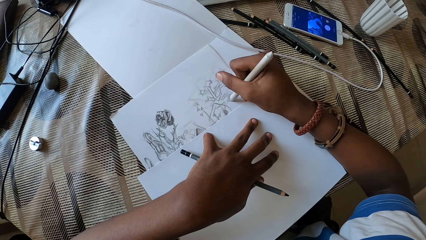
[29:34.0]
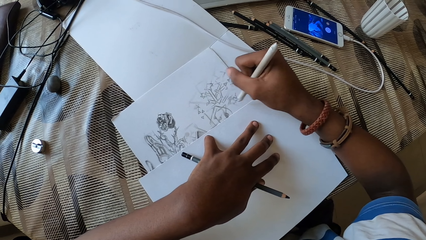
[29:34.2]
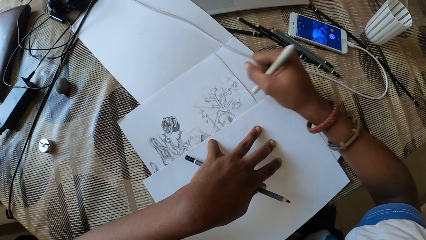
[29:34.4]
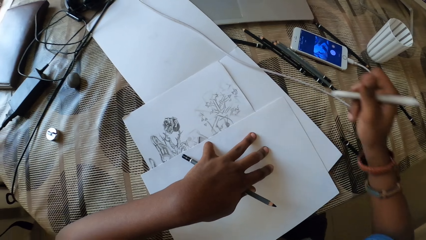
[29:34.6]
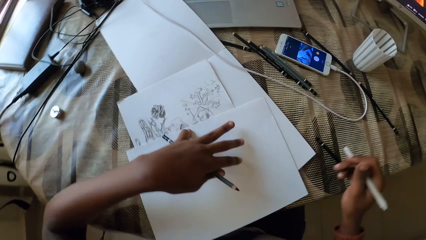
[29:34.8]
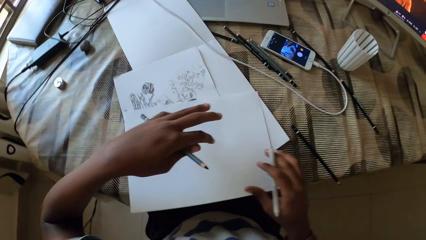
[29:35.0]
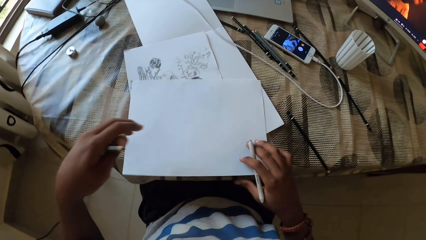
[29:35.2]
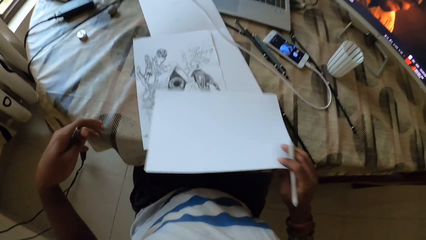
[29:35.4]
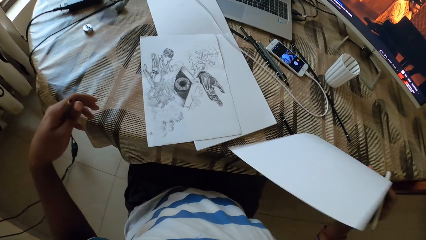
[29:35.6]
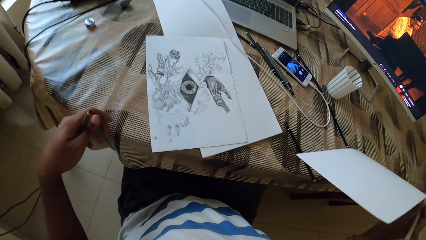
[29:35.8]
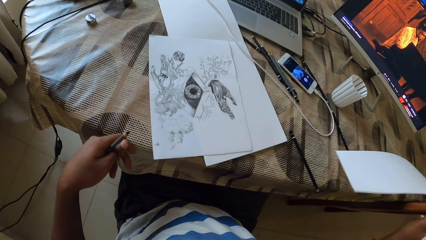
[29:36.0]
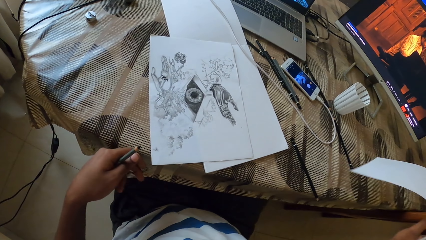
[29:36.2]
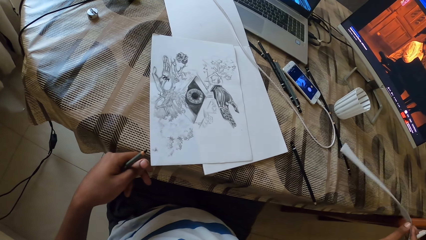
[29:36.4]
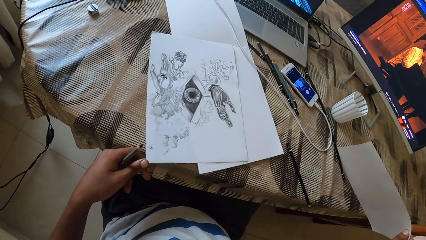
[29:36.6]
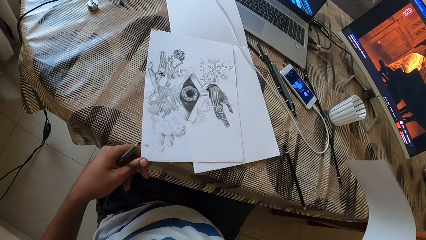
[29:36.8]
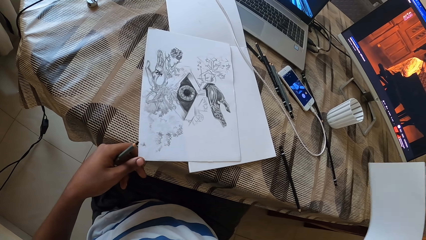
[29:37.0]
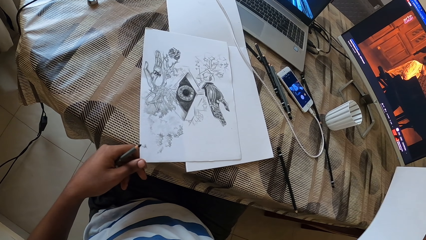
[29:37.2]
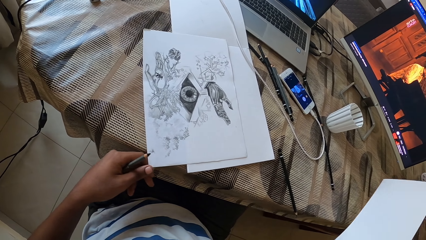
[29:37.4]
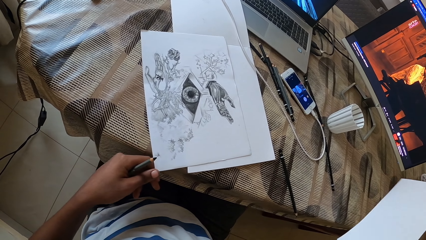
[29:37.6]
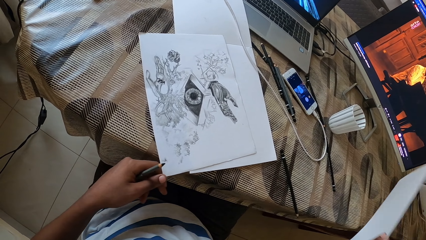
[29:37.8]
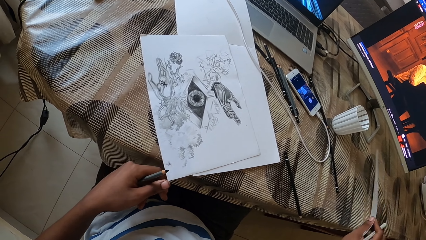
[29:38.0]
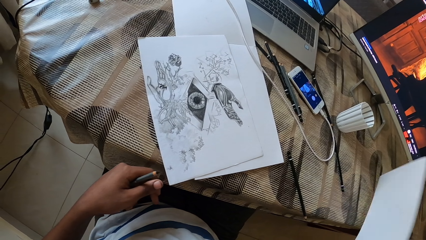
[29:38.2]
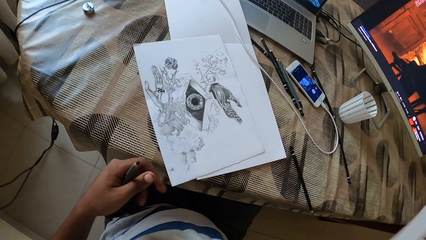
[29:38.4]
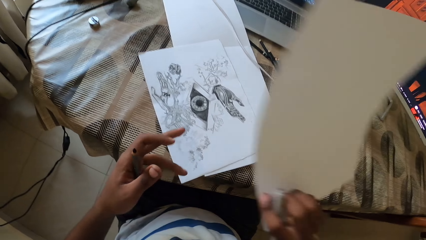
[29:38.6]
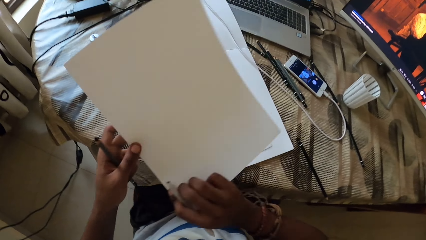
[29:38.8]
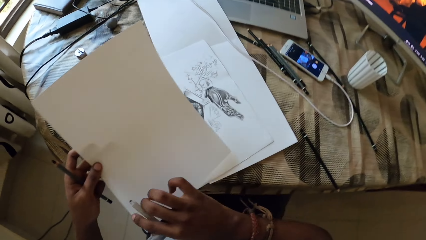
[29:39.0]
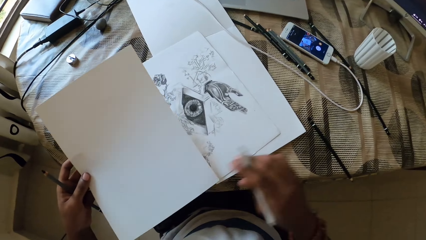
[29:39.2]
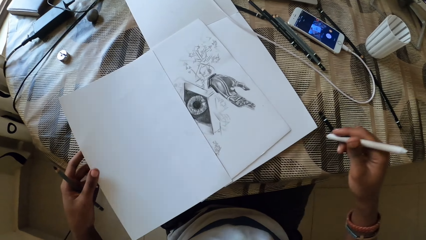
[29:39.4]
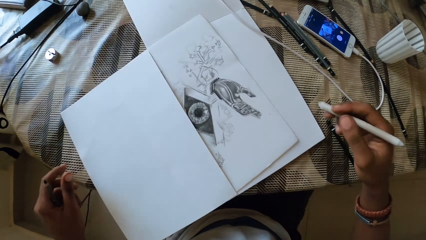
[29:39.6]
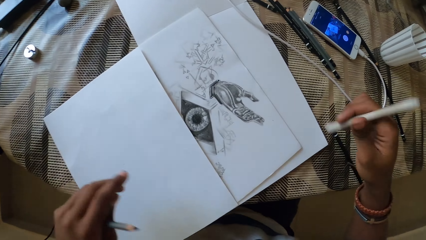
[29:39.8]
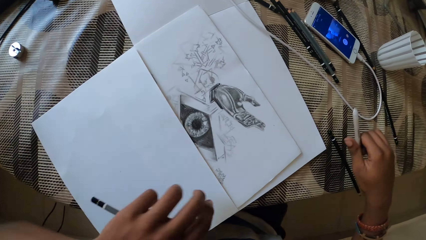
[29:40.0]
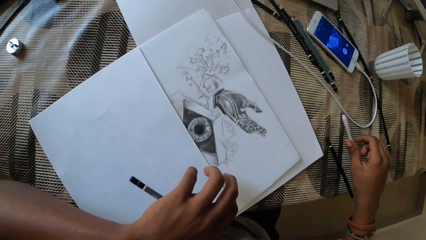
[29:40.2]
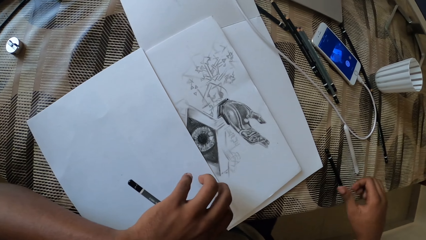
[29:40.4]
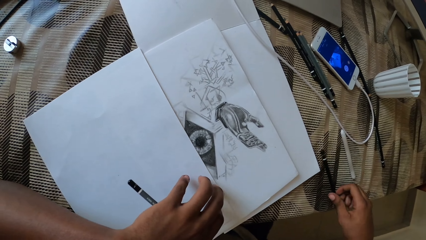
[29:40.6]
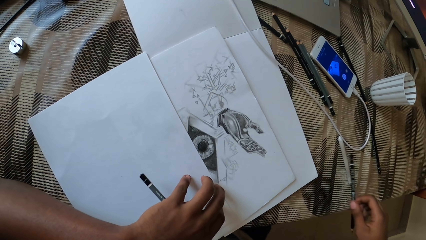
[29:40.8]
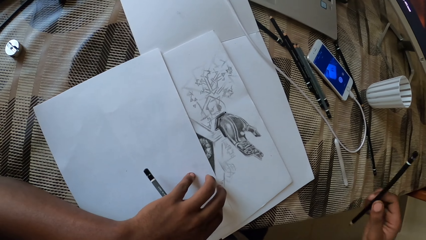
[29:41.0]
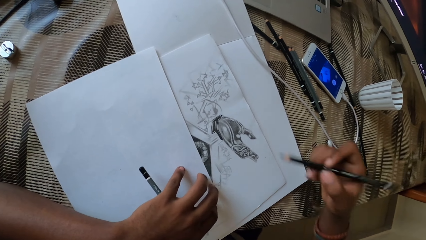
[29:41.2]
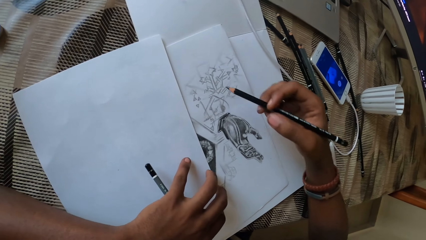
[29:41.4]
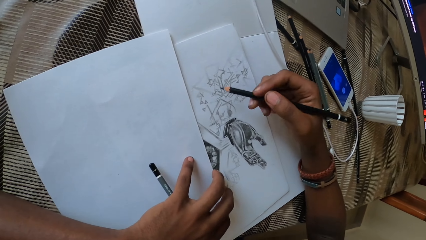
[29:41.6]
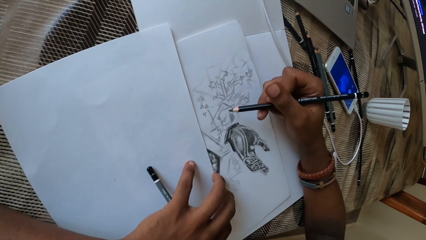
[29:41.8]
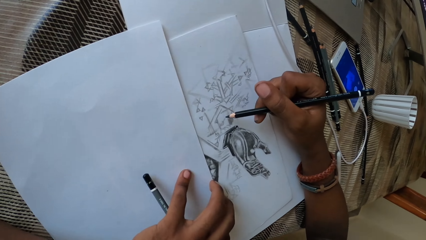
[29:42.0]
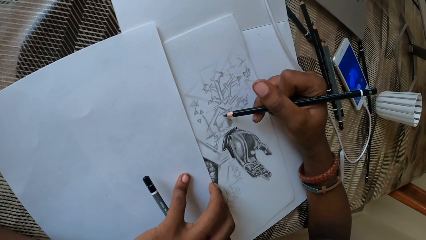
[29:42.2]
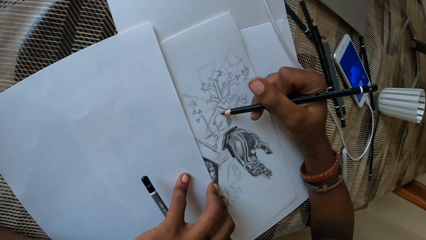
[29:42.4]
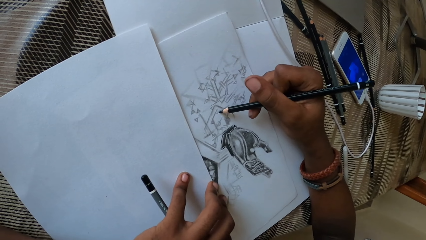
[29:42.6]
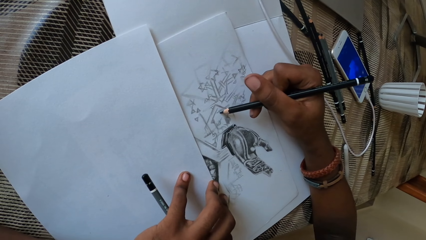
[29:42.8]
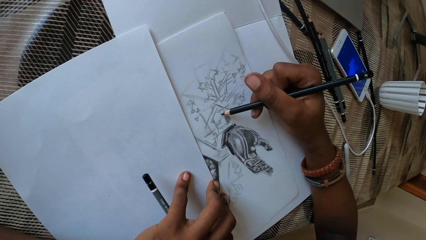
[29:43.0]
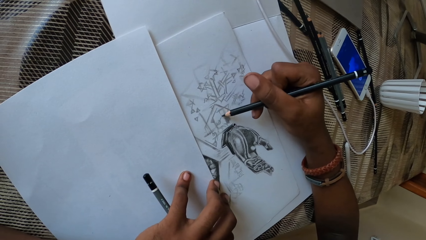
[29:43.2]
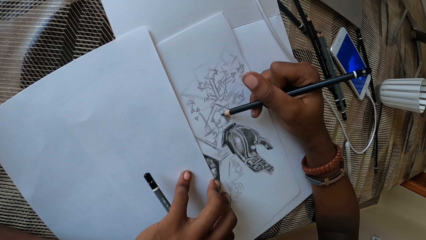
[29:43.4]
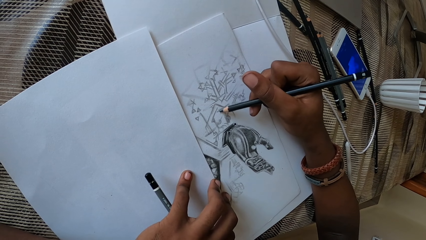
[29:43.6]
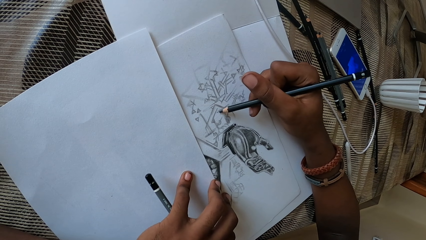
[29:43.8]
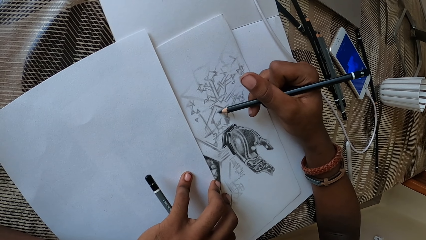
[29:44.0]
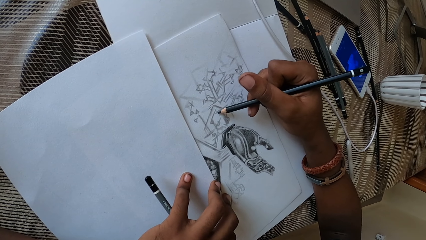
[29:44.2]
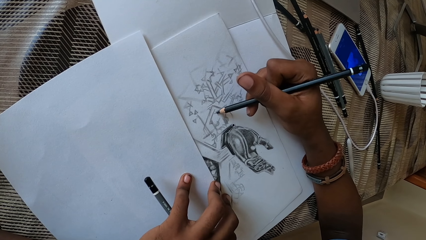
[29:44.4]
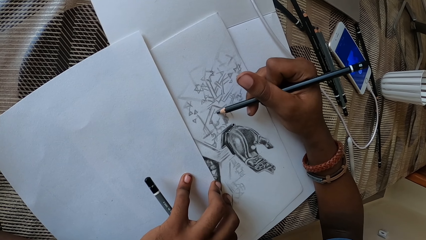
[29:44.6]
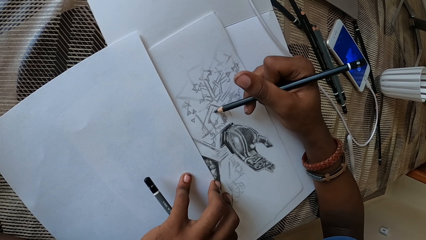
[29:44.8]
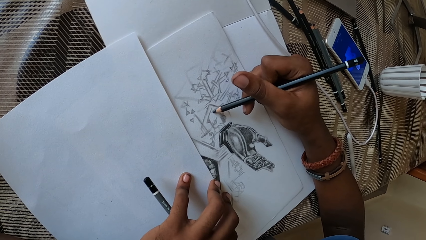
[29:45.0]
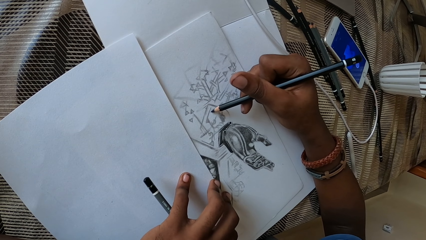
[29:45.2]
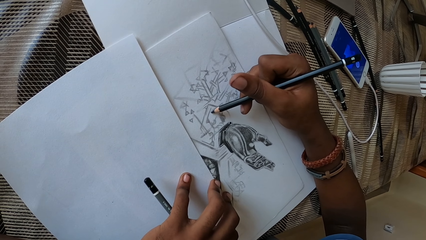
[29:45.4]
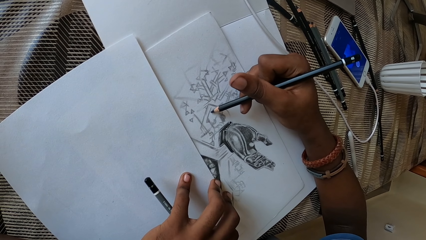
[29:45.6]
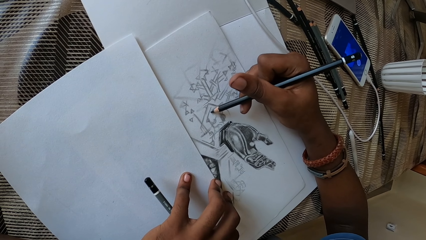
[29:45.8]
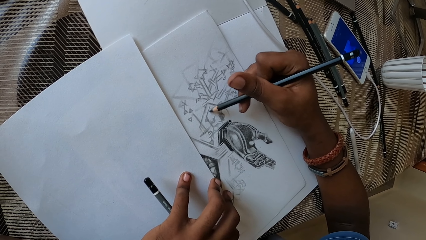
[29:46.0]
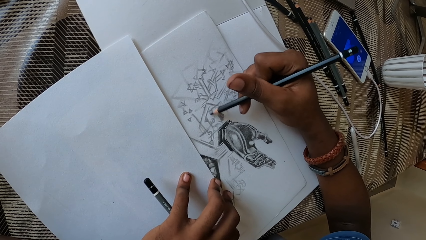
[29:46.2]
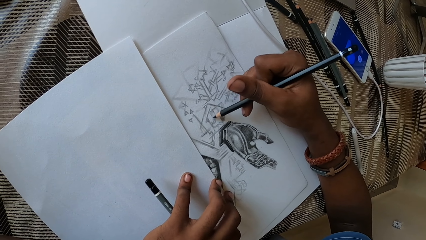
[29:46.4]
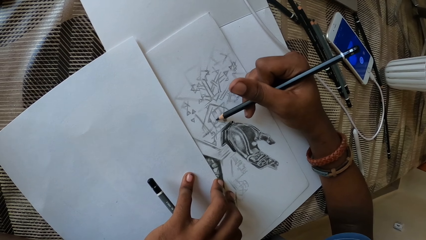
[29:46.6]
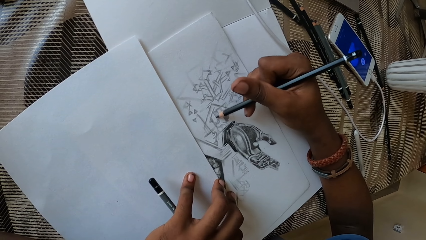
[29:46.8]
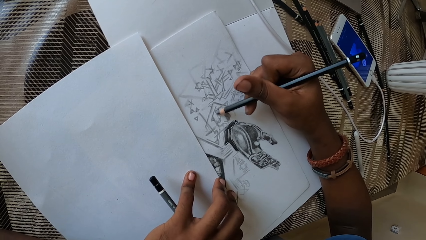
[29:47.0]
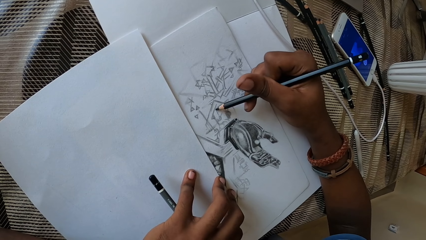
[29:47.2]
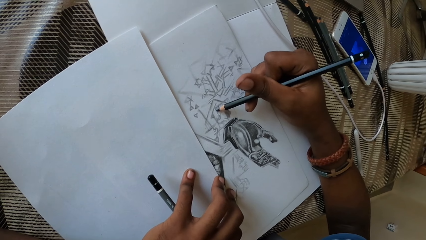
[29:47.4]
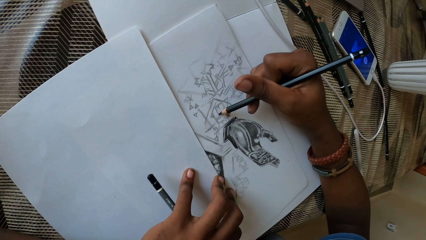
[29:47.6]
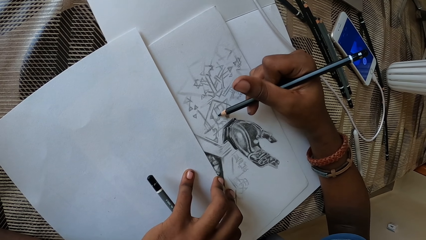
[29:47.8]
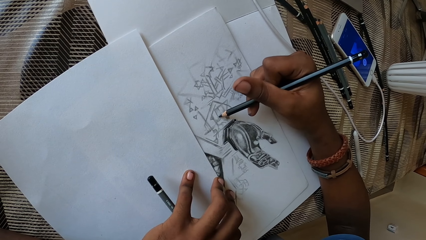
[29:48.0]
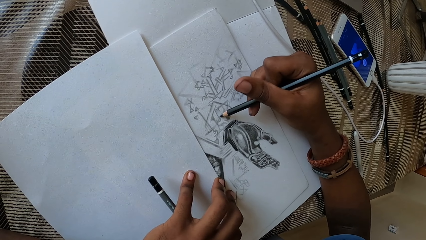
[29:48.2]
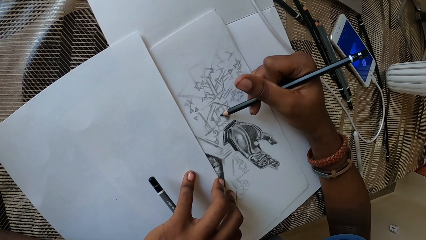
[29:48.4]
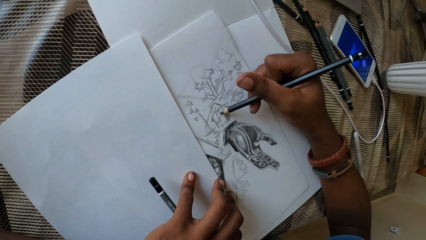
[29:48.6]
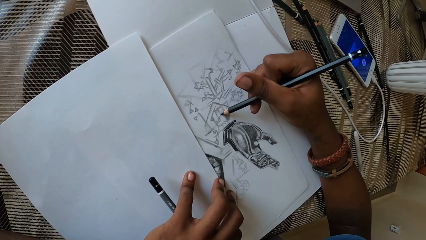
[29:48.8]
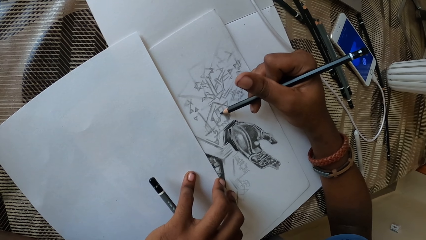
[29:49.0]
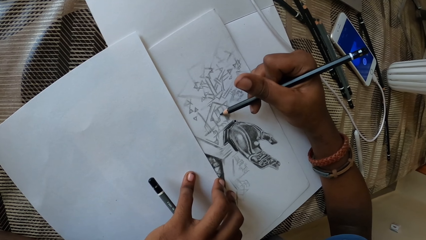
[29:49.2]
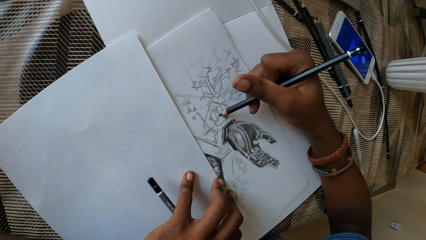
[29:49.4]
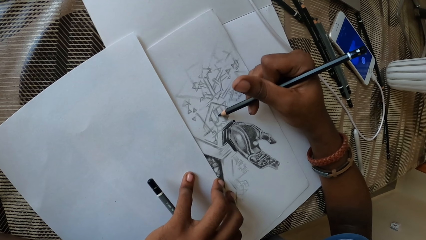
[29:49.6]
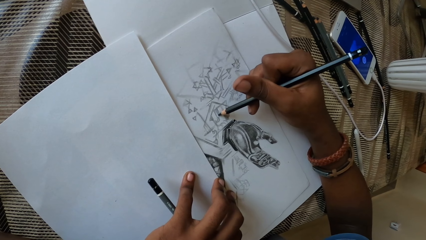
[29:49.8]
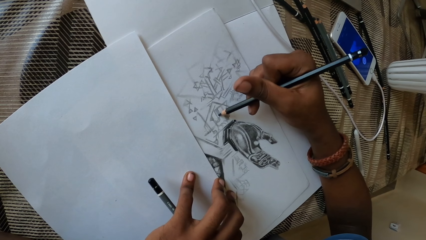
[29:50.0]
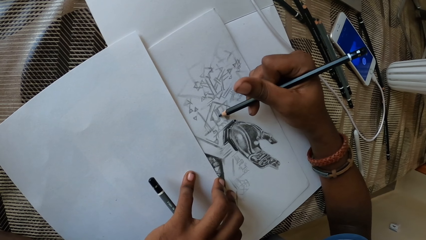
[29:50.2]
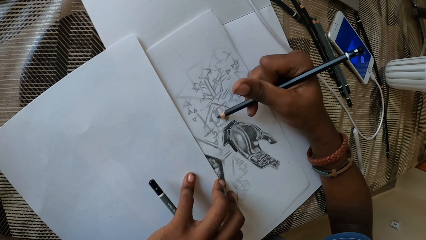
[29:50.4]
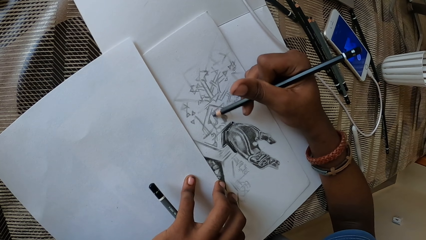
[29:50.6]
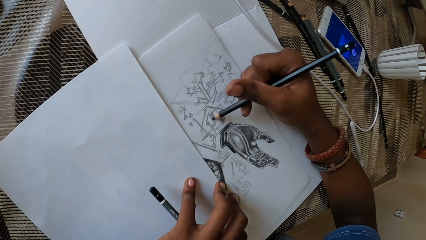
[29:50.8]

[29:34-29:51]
The camera wearer picks the piece of paper on top of the table. They touch the piece of paper. They put the piece of paper on top of the table. They put the pen on top of the table. They pick the pencil on top of the table. They draw on the piece of paper with the pencil.
